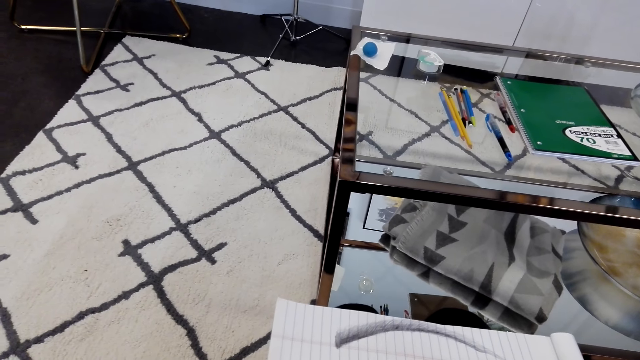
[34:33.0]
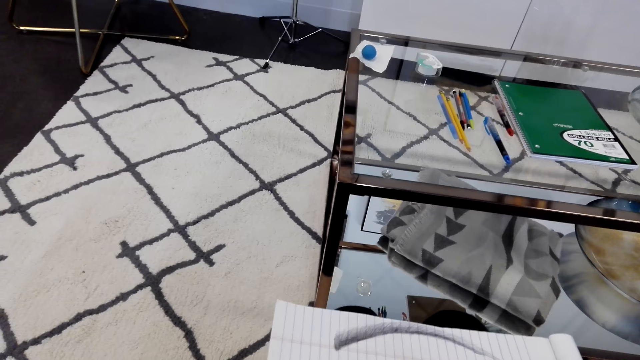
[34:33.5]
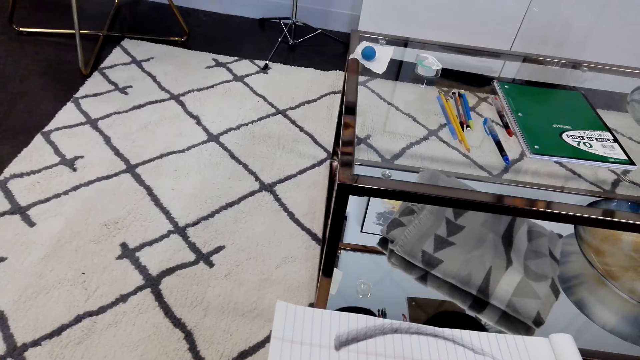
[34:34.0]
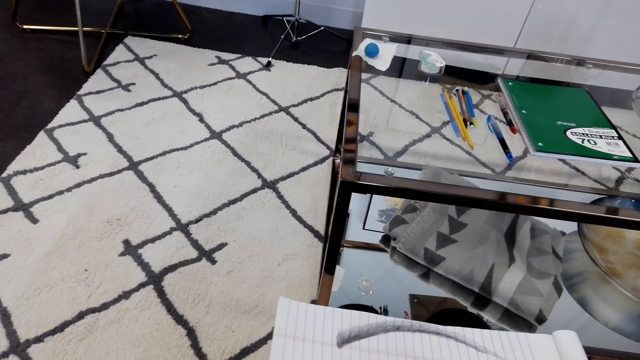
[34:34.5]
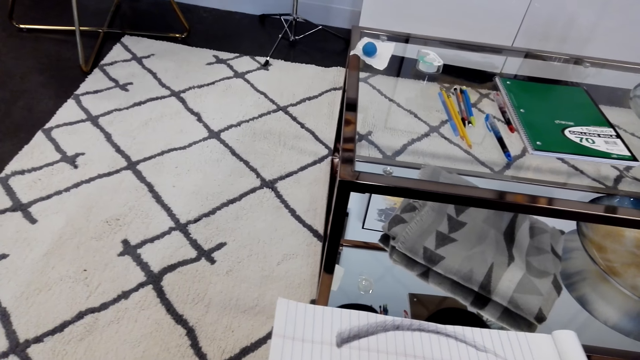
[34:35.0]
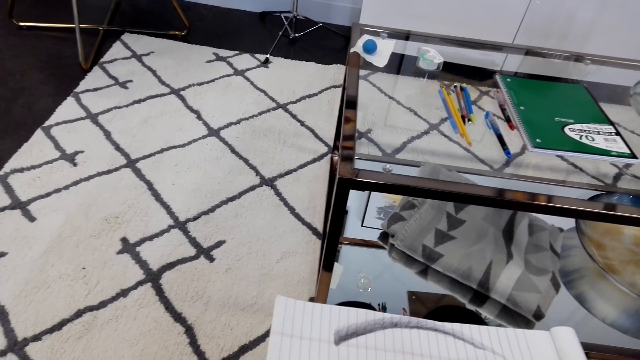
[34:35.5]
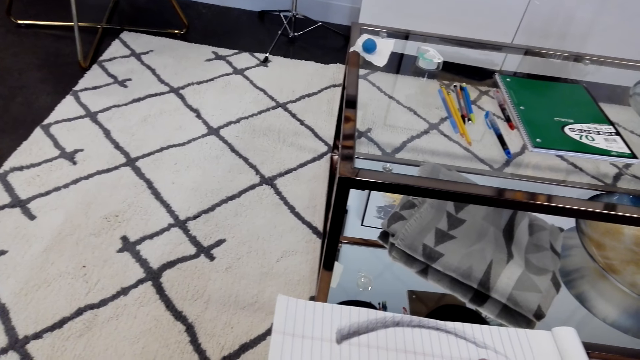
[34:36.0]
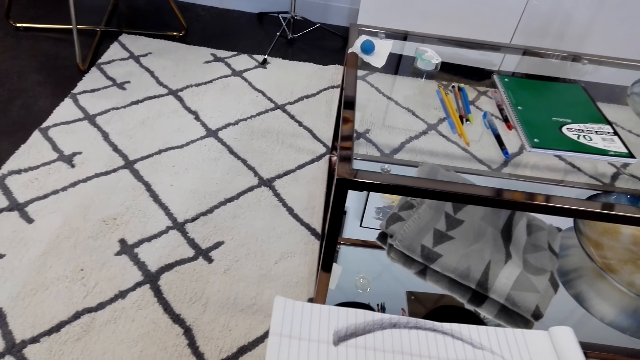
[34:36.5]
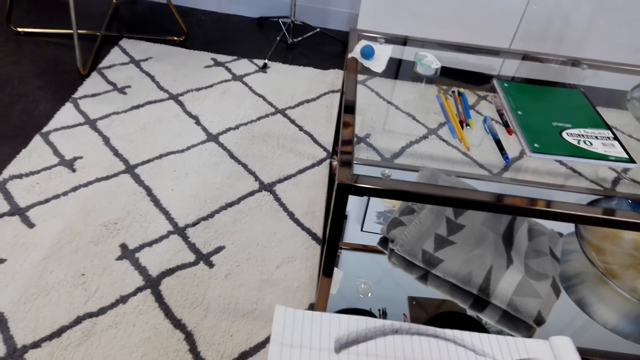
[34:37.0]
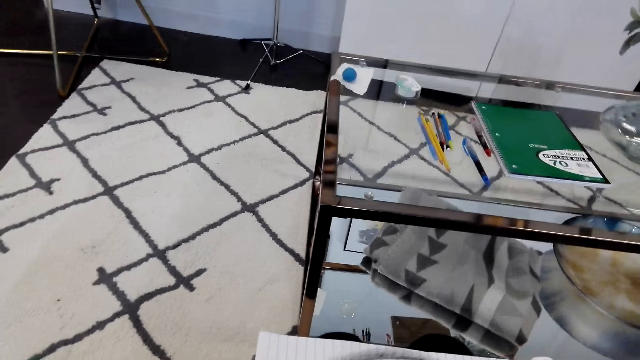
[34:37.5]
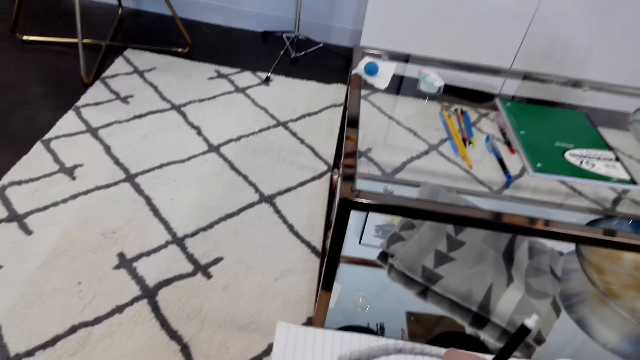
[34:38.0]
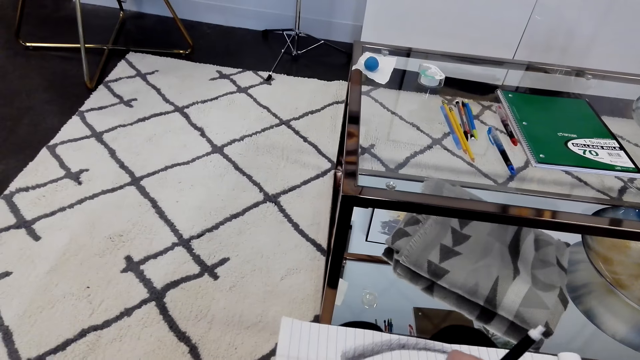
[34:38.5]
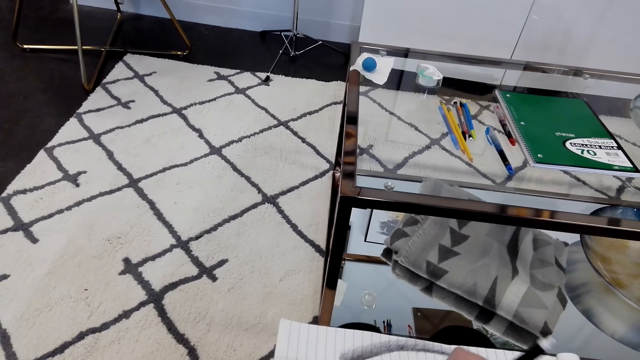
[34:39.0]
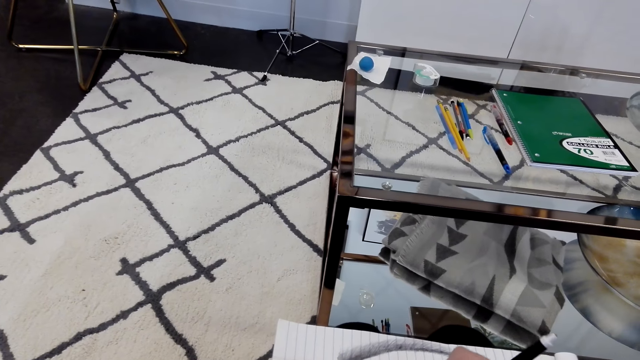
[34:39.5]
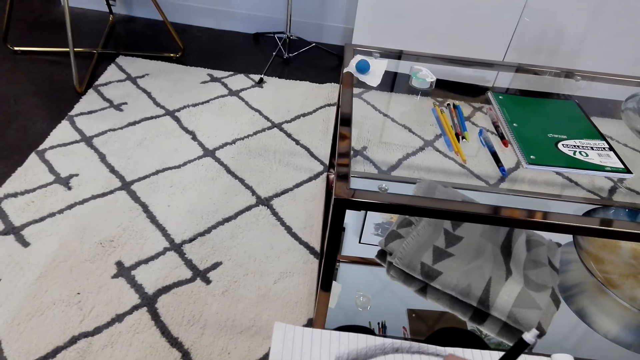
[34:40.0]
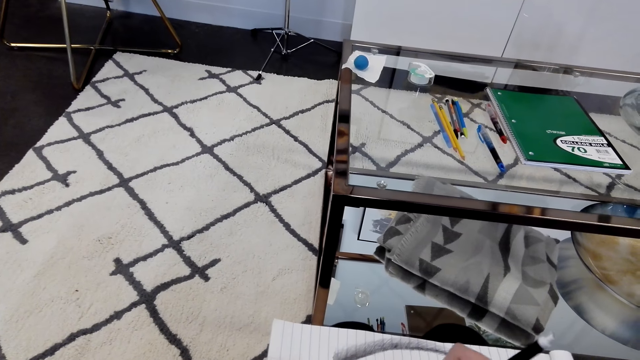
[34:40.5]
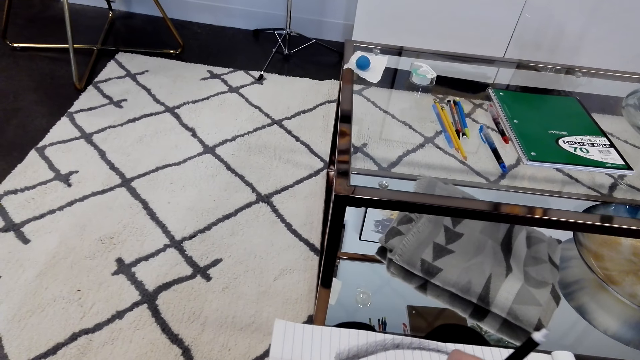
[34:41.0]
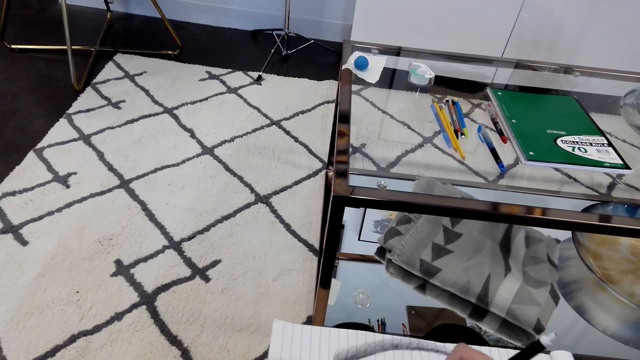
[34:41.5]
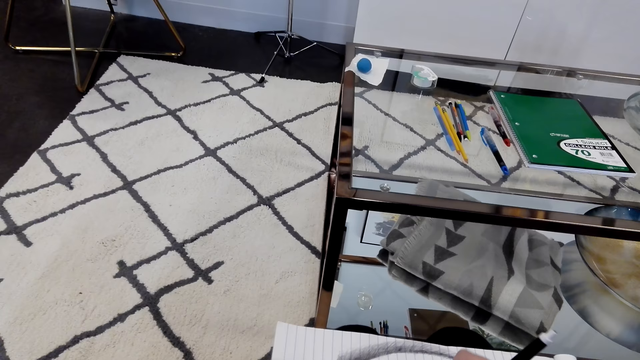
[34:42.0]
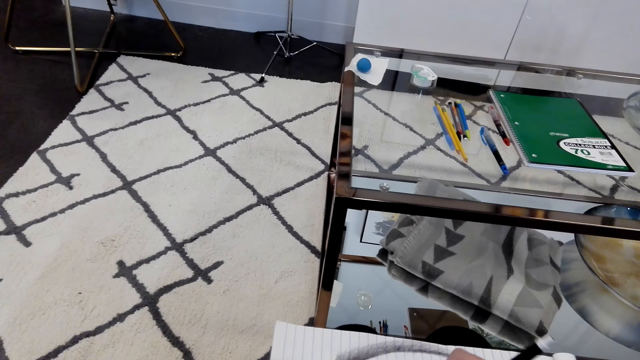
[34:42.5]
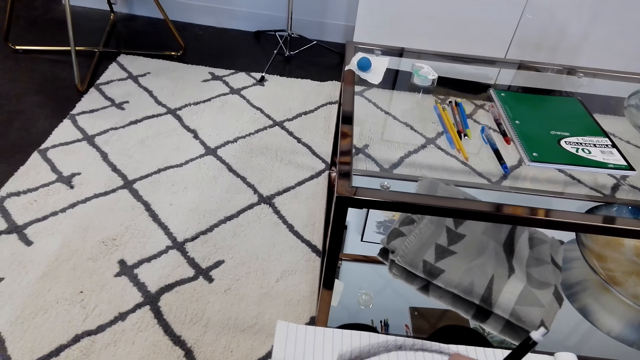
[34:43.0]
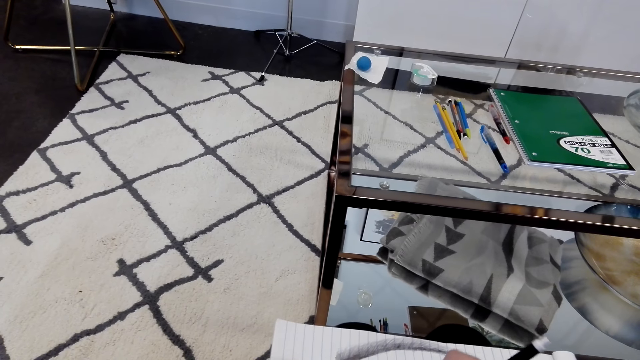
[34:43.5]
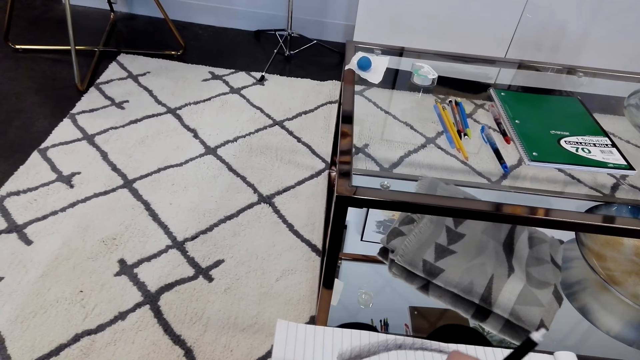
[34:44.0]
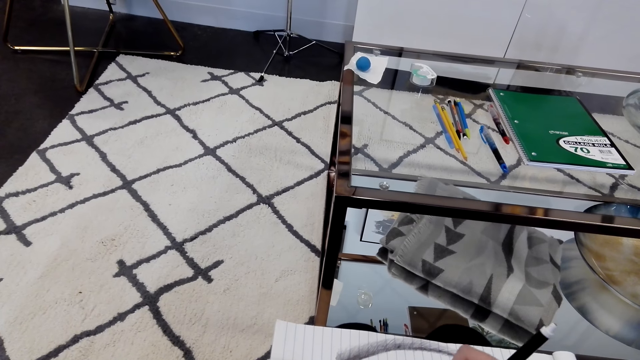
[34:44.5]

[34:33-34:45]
A woman converses with the camera wearer. The camera wearer draws a sketch.

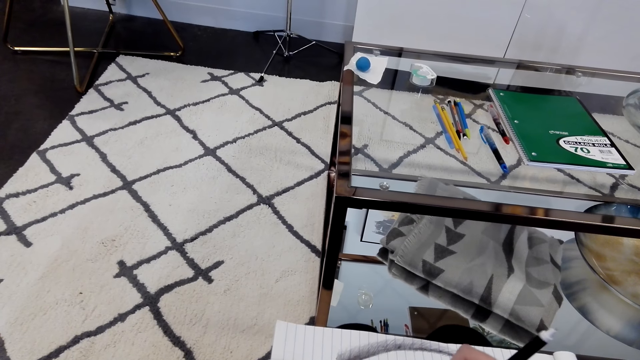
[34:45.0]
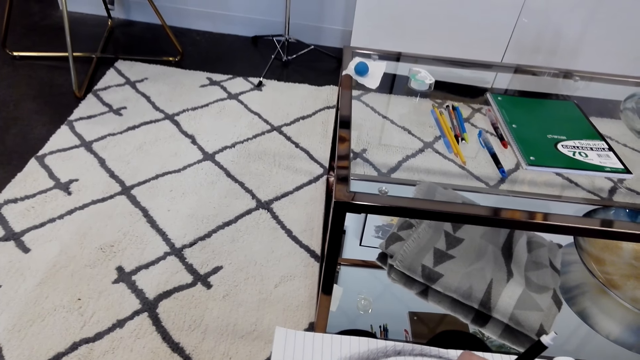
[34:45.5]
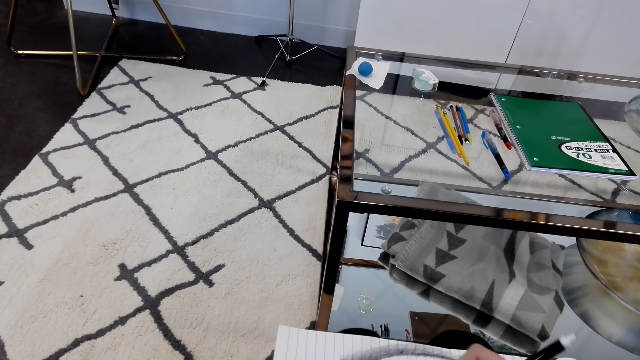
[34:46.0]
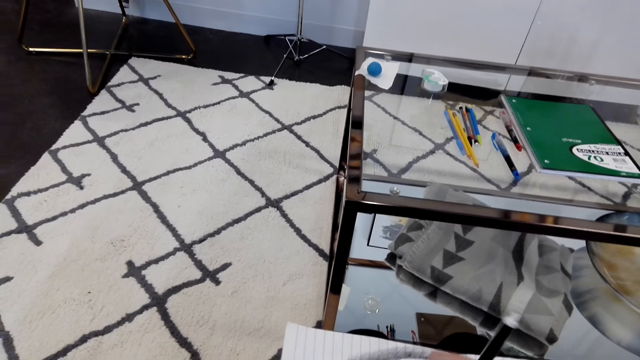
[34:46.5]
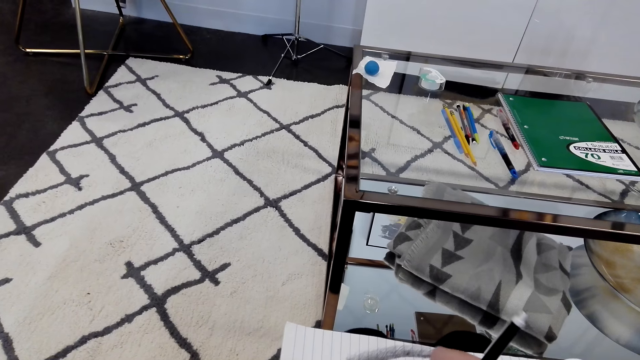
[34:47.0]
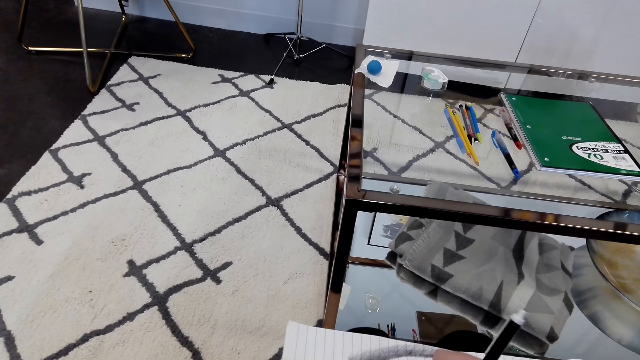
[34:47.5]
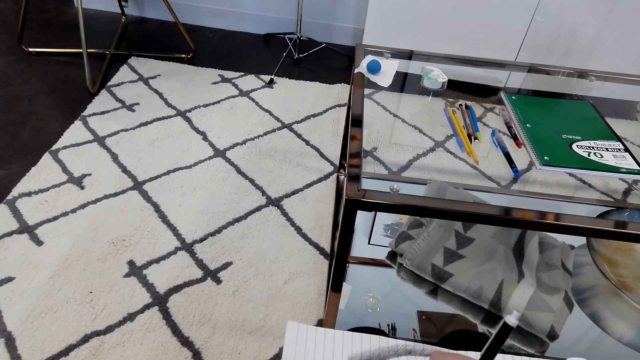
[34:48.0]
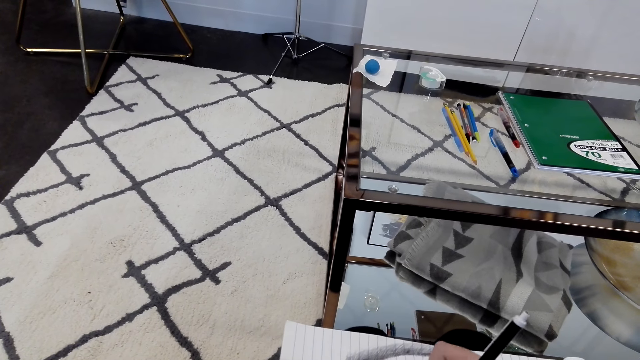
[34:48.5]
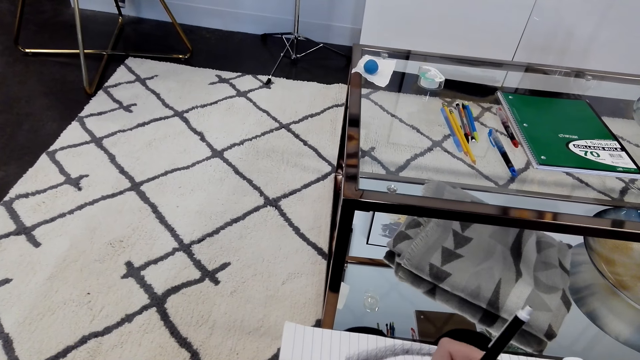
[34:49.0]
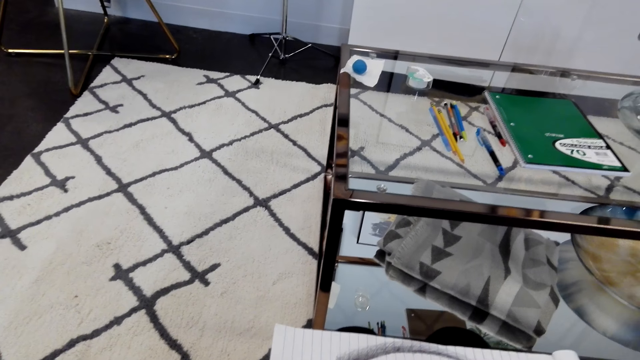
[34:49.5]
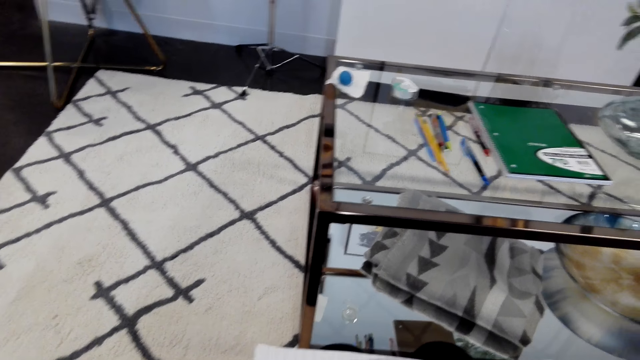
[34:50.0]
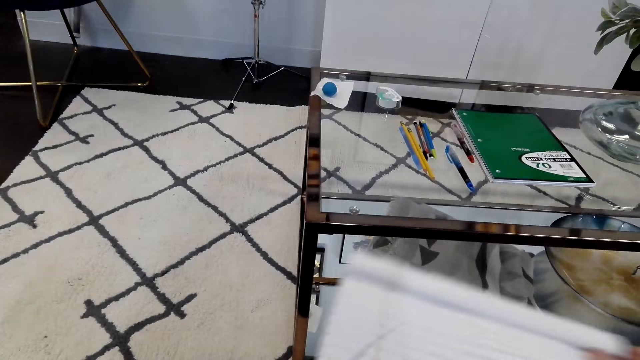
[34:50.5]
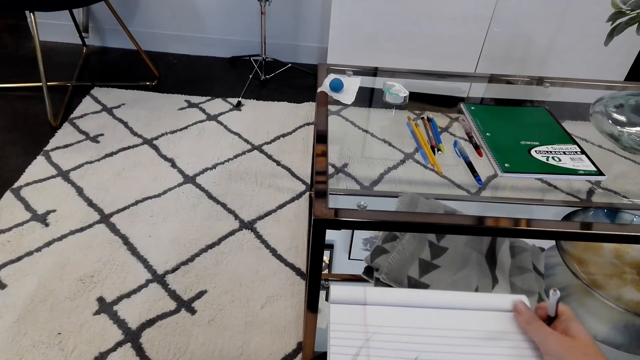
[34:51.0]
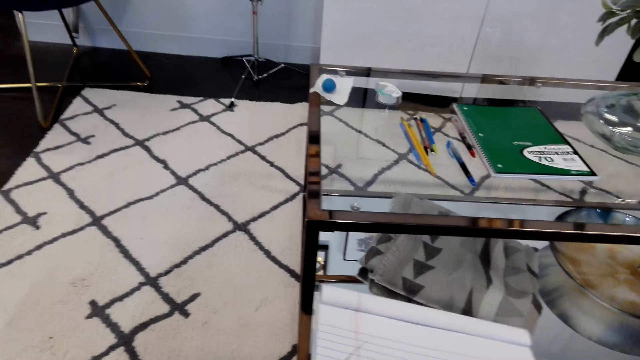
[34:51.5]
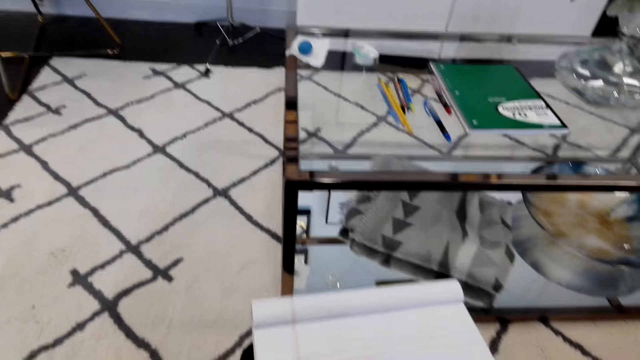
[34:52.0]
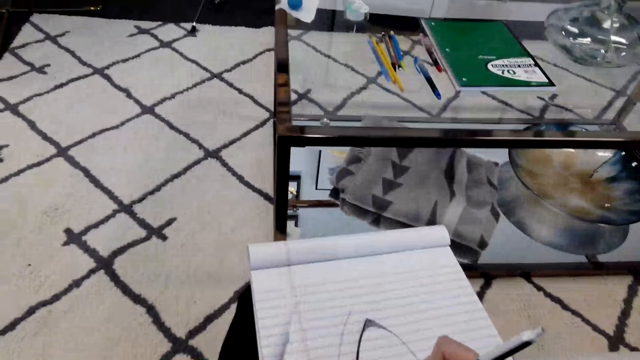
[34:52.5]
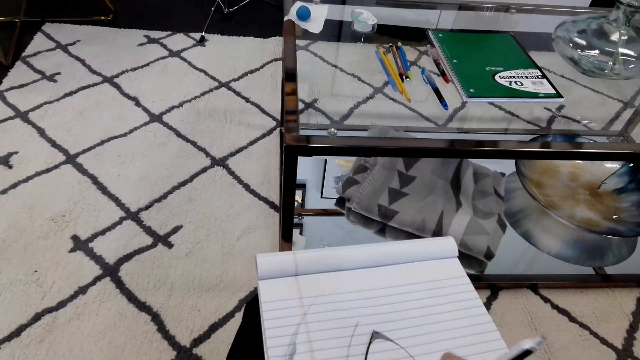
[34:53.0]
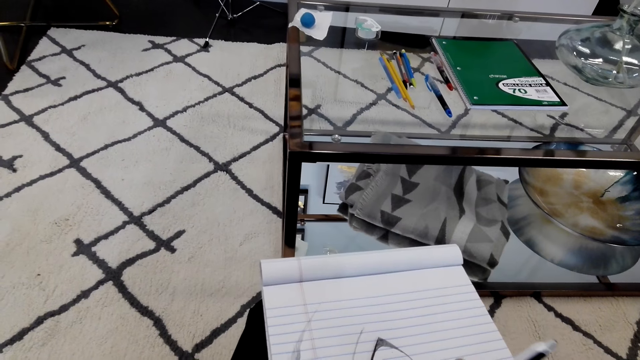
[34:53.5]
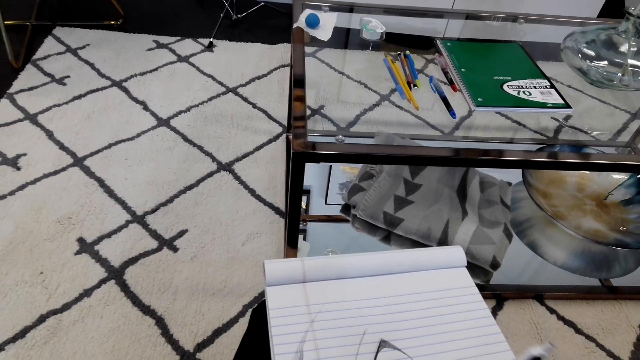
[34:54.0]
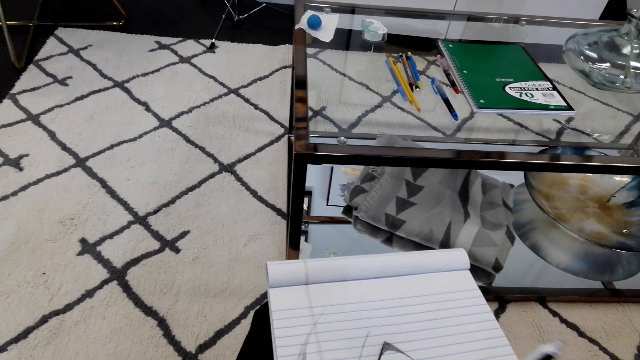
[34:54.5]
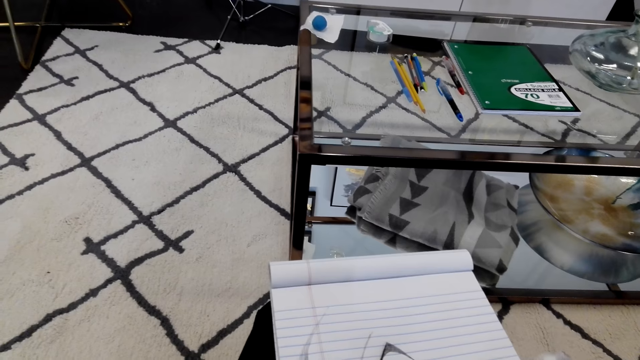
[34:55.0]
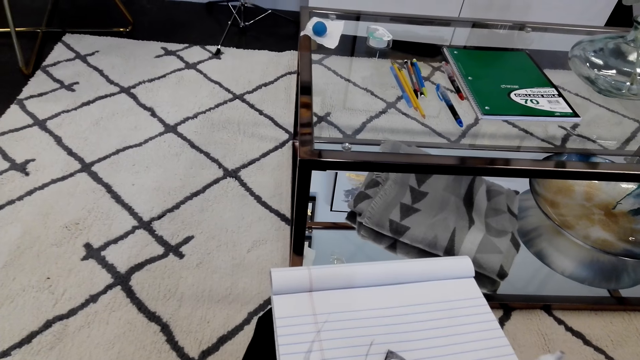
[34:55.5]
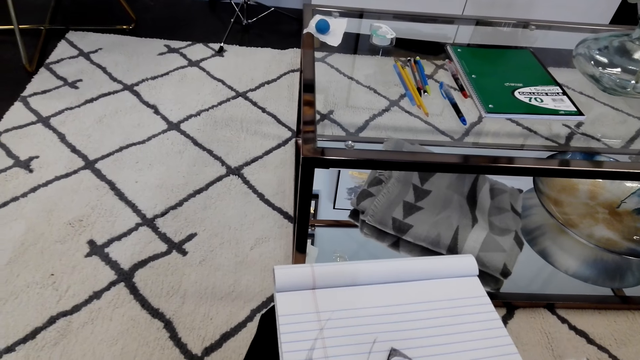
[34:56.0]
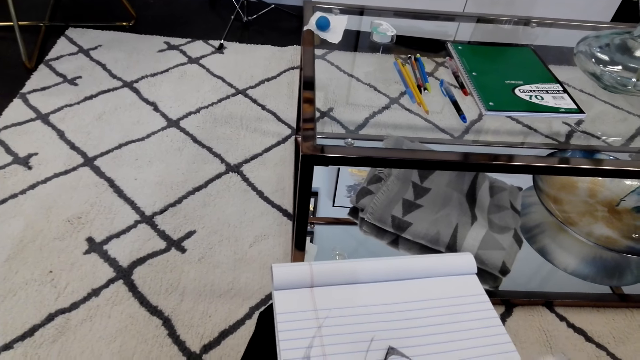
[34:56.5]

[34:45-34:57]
The camera wearer lifts a book. They draw a sketch.
